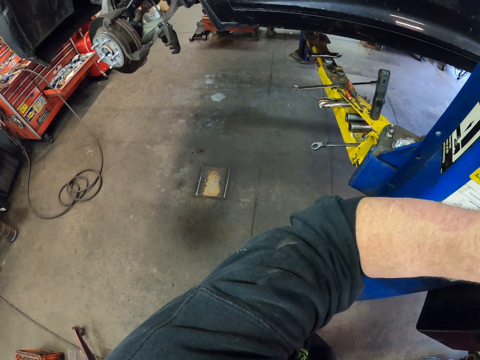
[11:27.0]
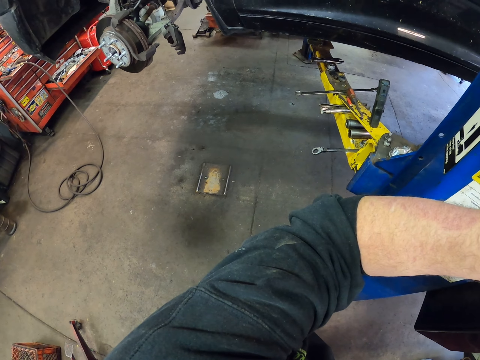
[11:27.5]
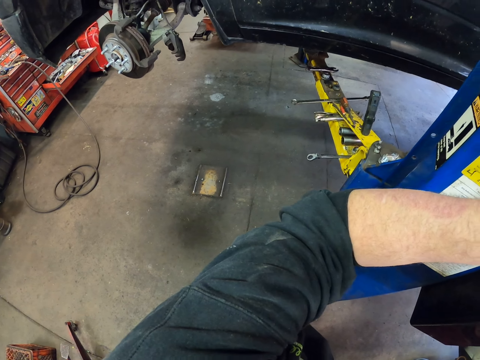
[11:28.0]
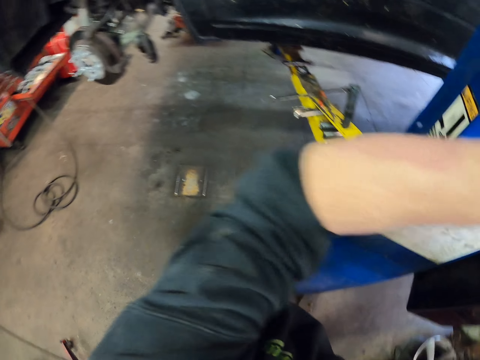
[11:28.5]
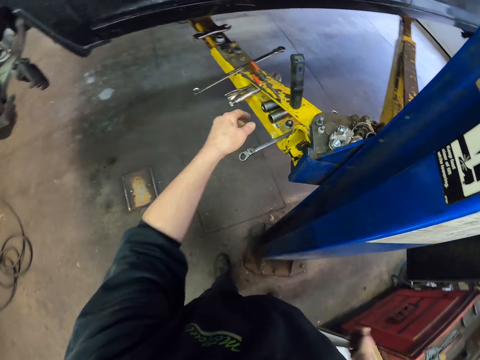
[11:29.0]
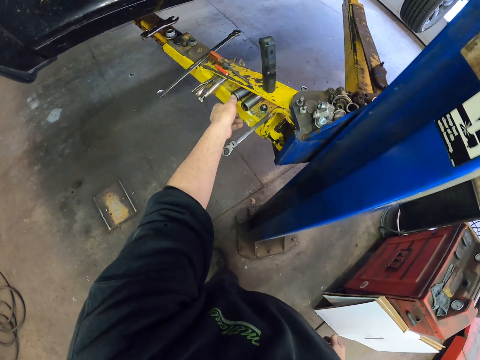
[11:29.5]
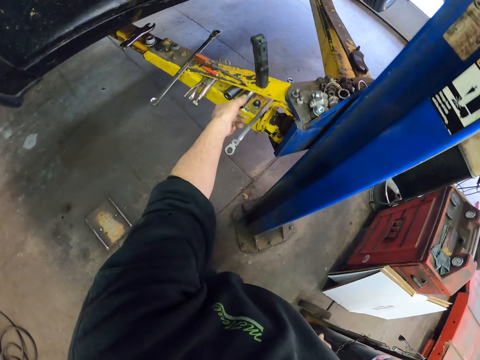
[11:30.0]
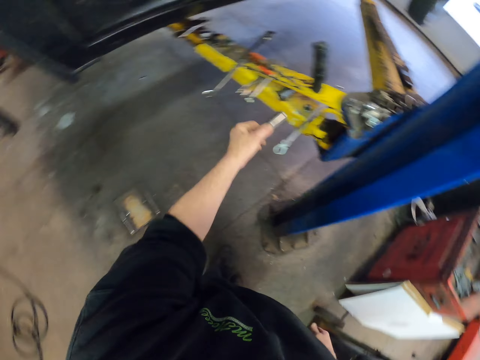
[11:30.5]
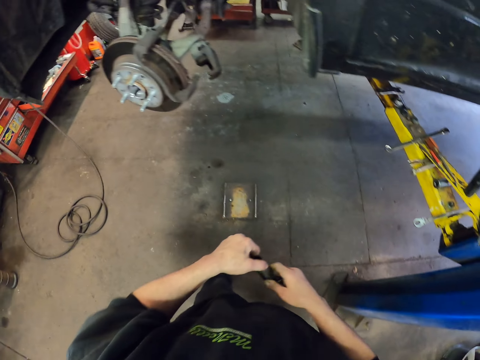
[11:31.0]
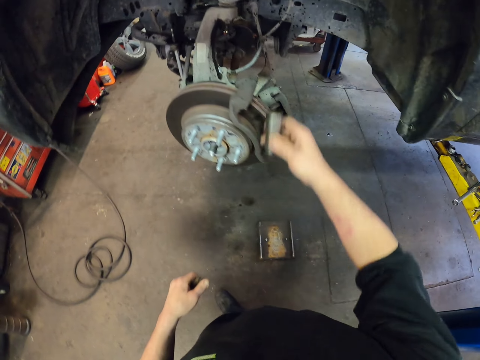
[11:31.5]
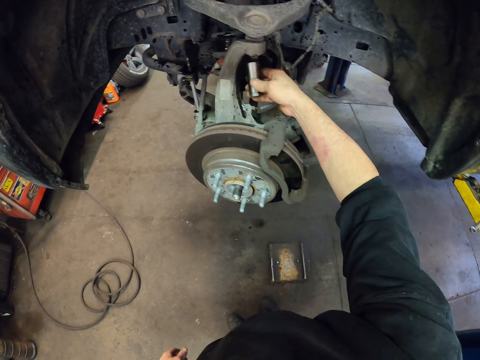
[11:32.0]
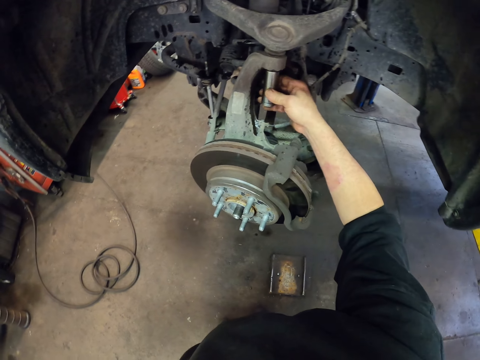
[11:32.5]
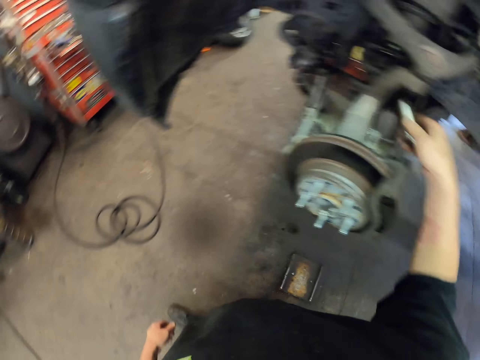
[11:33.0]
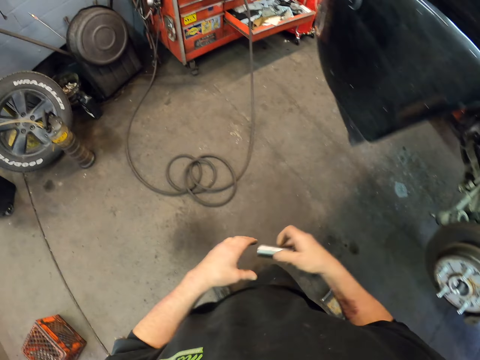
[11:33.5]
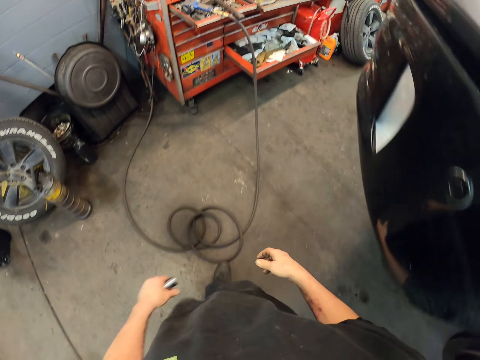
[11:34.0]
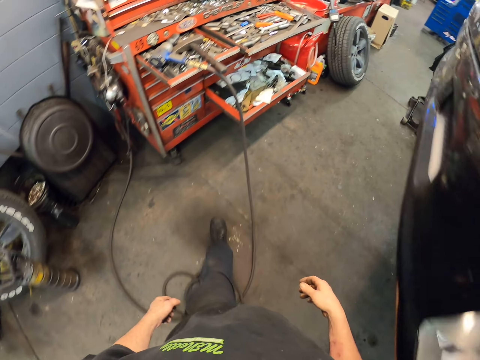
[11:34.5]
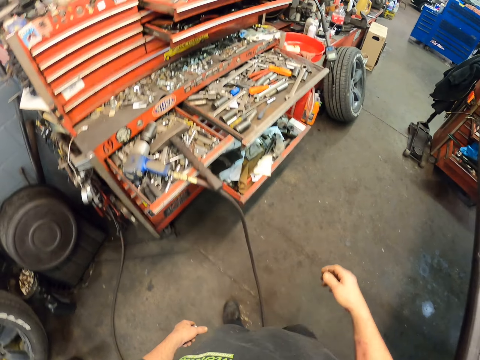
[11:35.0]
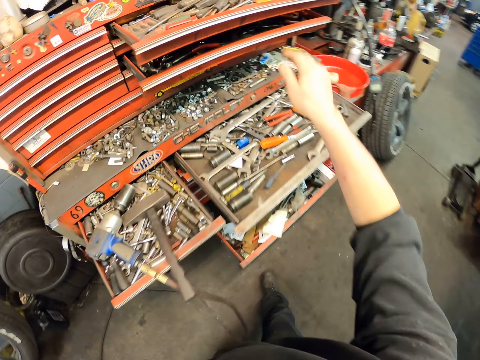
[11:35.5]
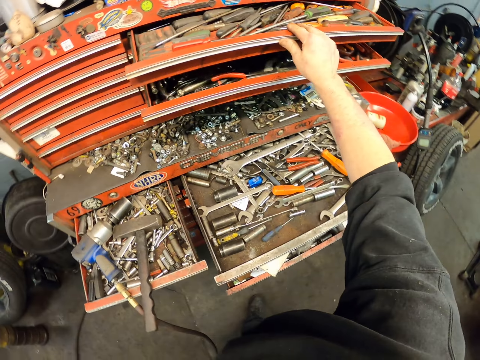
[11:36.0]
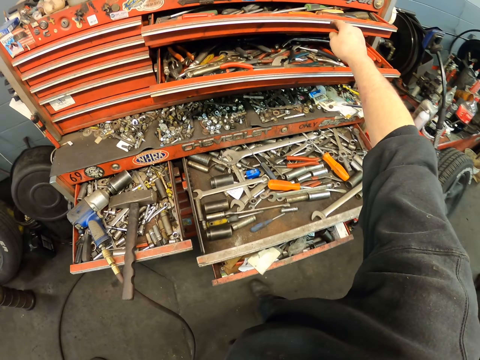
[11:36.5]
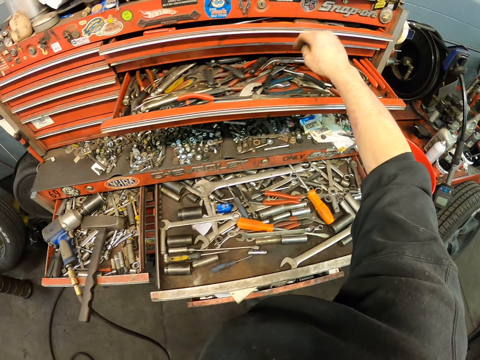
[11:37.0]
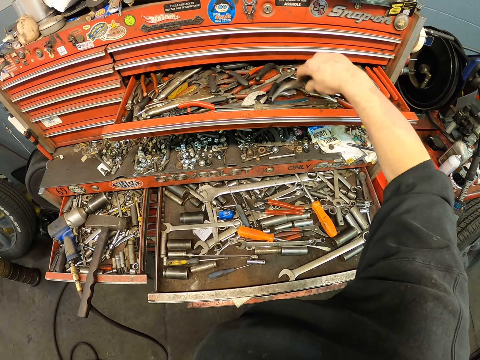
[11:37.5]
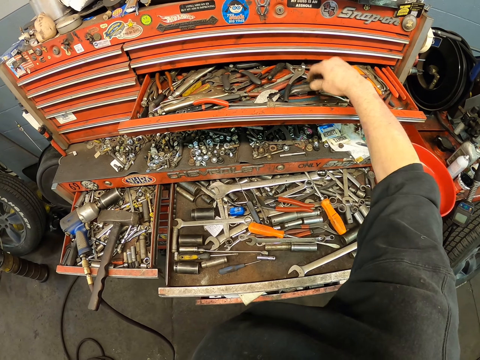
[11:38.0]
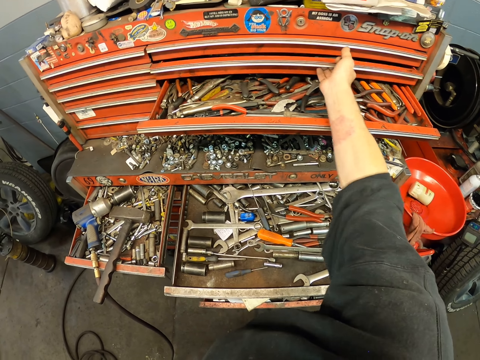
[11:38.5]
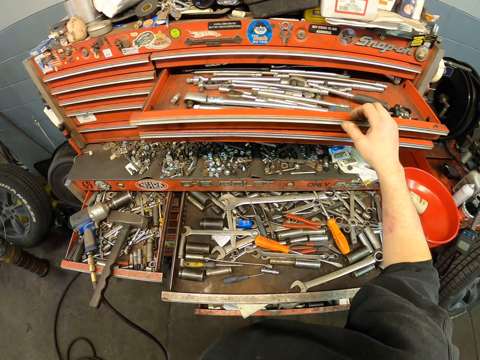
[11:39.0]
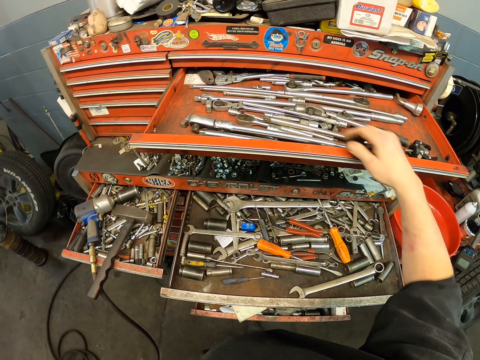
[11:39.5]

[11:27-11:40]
The camera wearer picks up the bolt socket on the car lifter. He holds something. He shifts the socket to the right hand. He carries the socket to the brake area. He turns the socket on the bolt screw. He fixes something in the vehicle. He shifts the socket to the left hand on his way to the tools drawer. He walks around the garage. He pushes back the tools drawer. He shifts the tool on another drawer. He pulls the top drawer.

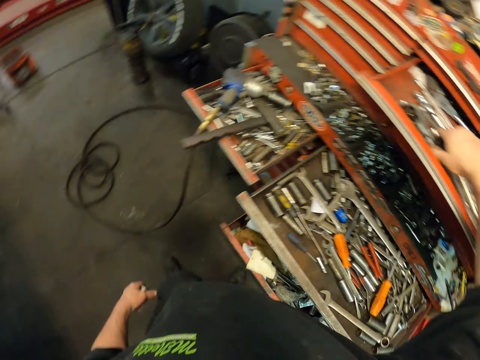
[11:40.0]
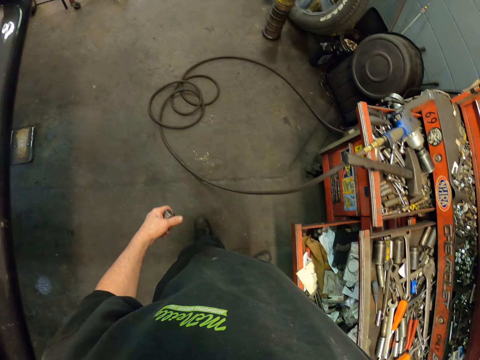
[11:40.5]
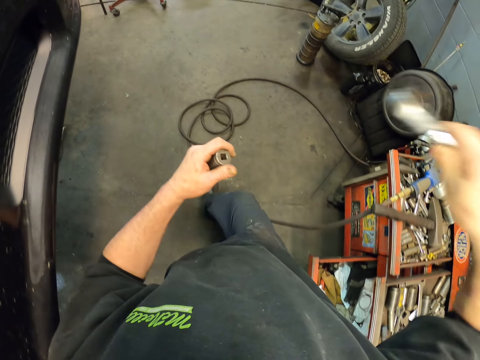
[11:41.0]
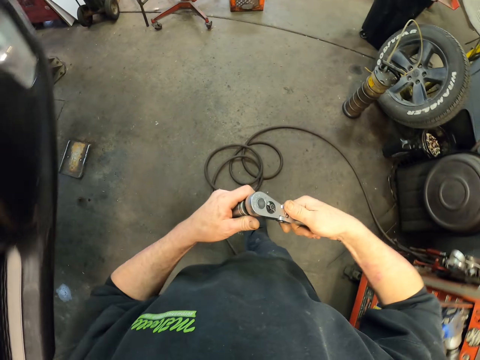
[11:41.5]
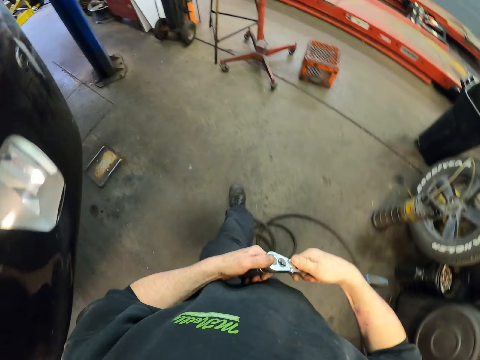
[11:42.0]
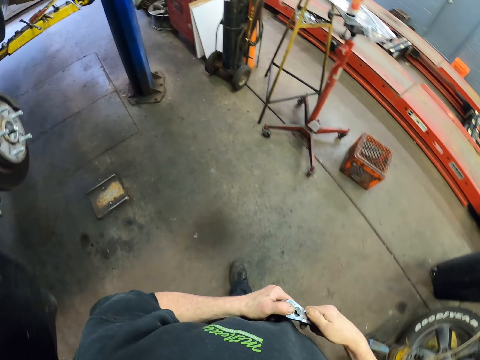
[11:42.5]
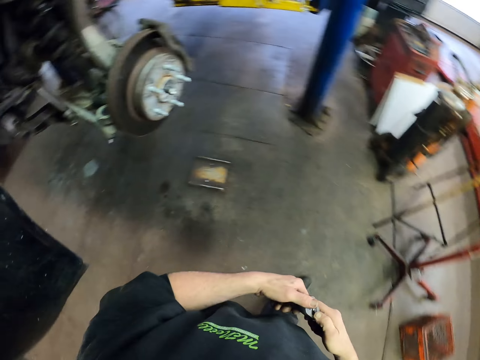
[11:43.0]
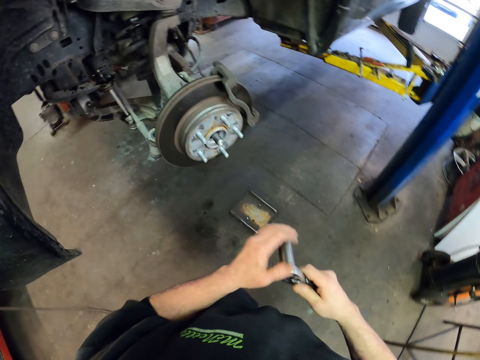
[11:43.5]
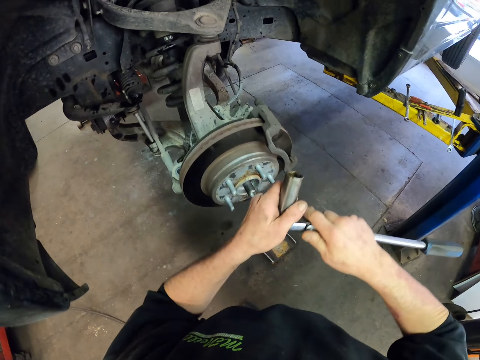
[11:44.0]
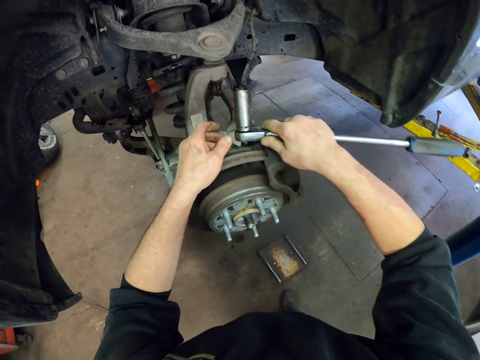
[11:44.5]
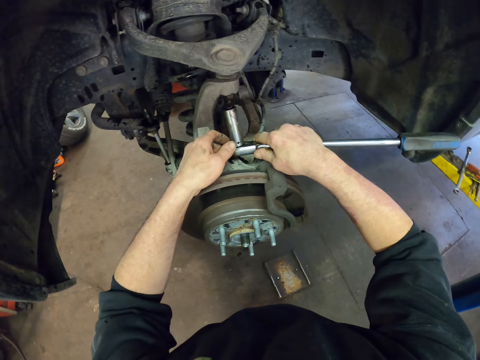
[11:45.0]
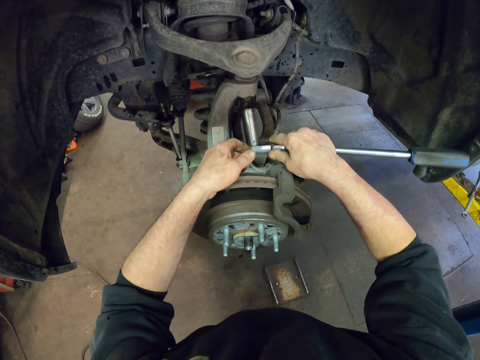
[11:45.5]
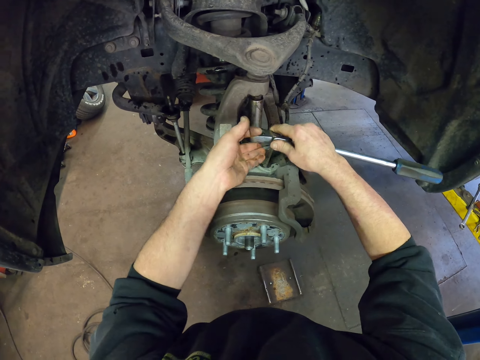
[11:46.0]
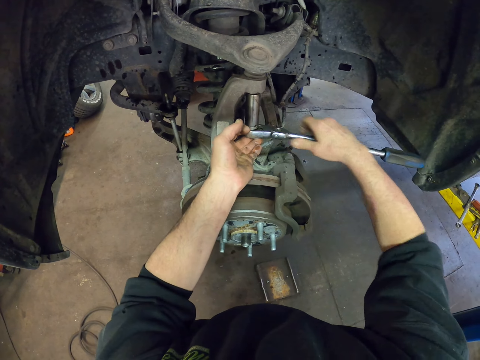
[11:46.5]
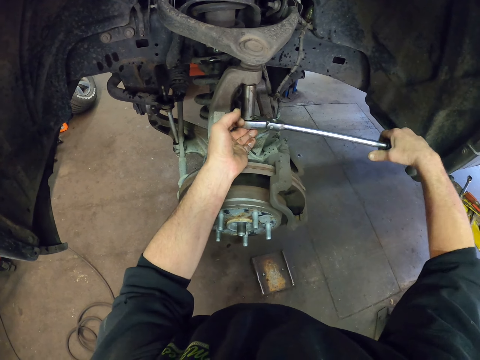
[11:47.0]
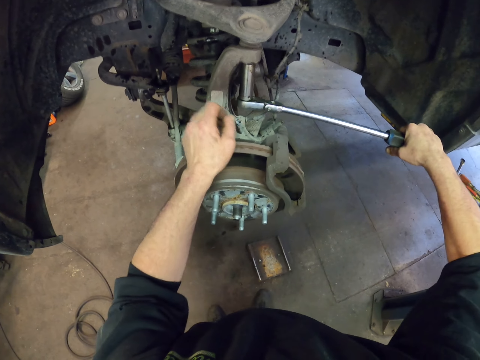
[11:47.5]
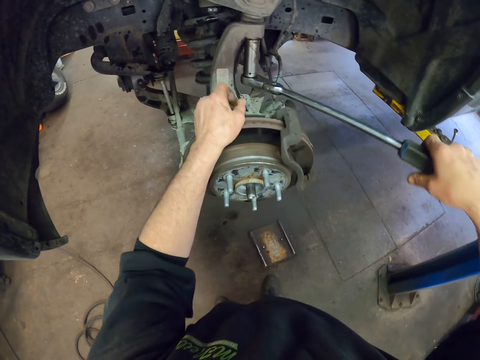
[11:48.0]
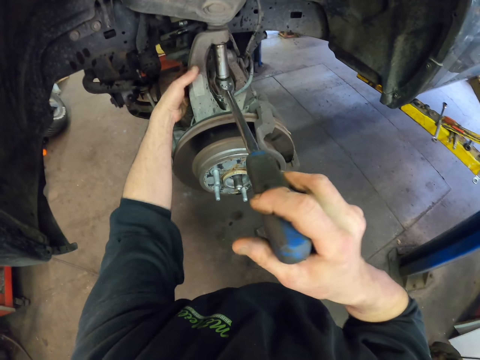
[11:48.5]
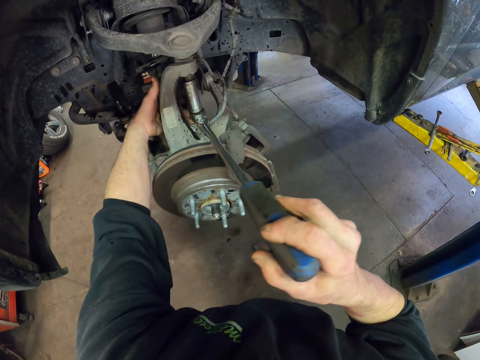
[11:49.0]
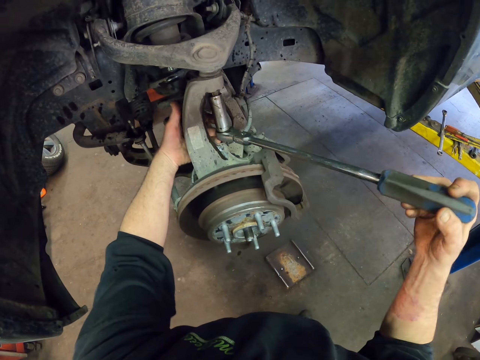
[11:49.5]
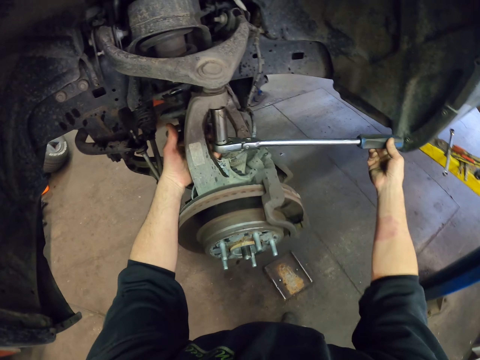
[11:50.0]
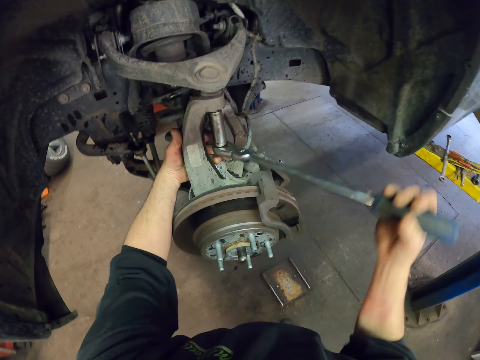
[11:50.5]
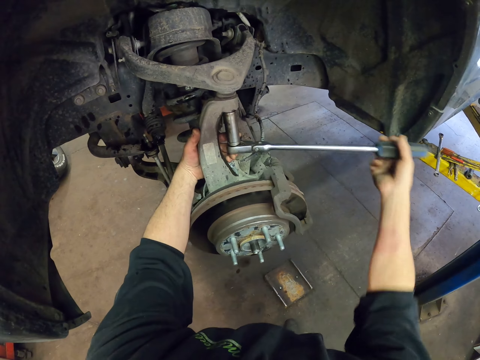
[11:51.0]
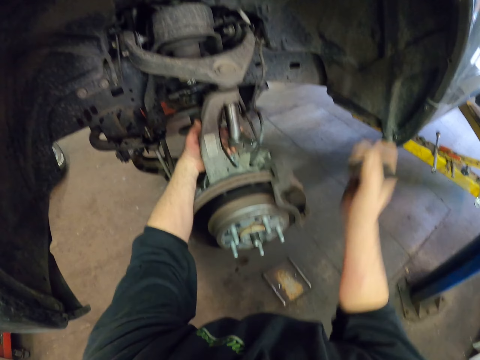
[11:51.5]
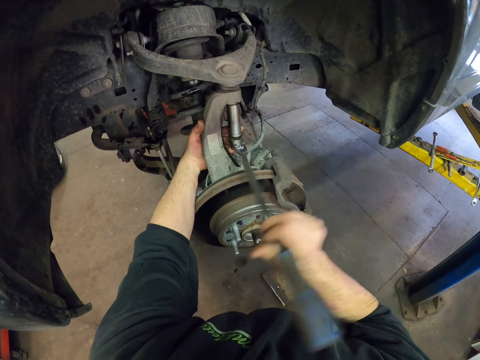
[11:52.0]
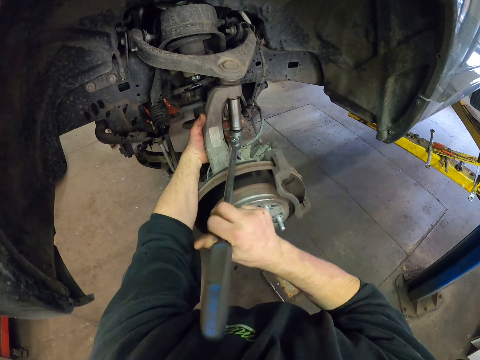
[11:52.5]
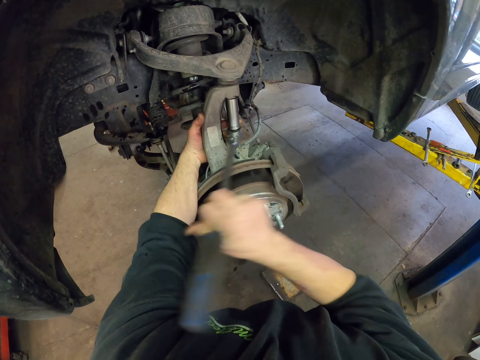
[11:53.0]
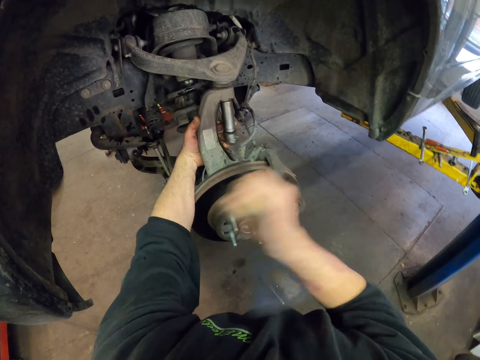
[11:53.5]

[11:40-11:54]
The camera wearer takes a wrench handle from the drawer. He positions the socket on the handle on his way. He holds the wrench. He walks around the garage. He loosens the bolt on the car with the wrench. He fixes something with the wrench.
